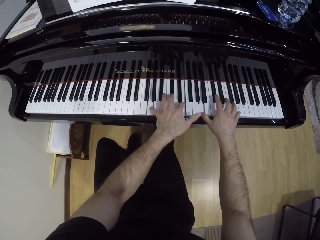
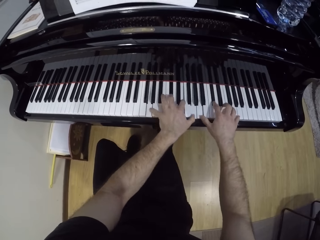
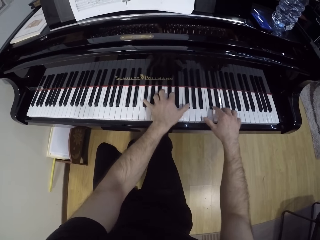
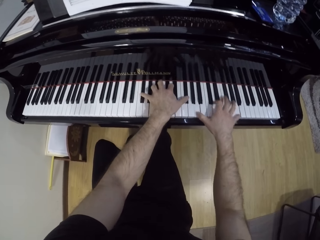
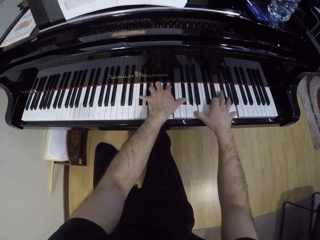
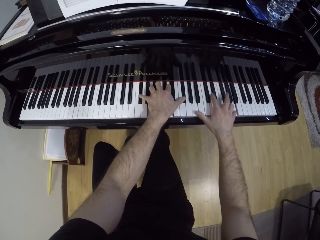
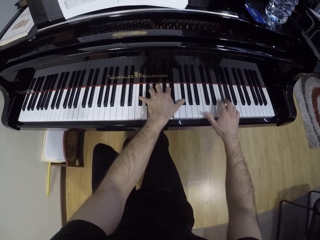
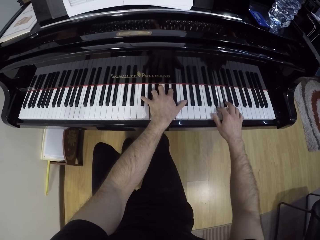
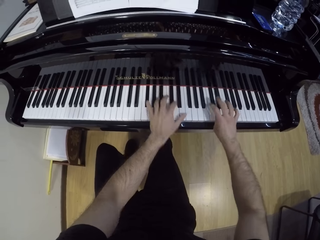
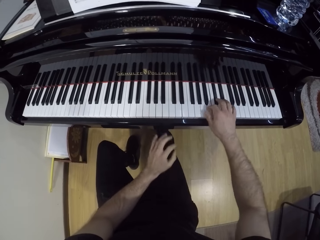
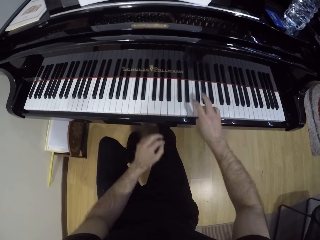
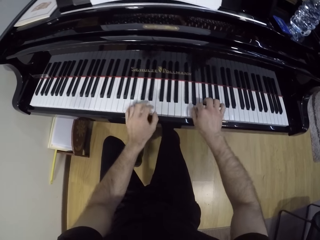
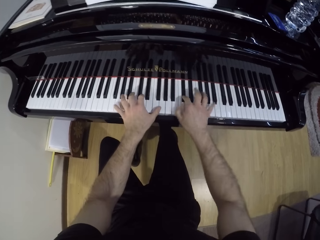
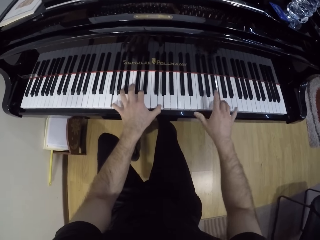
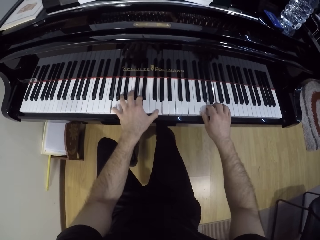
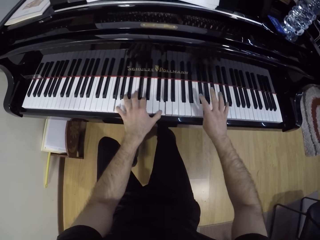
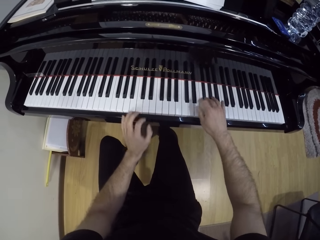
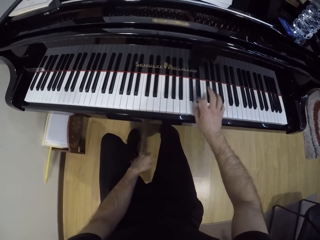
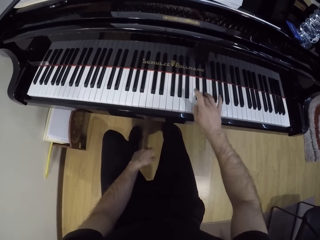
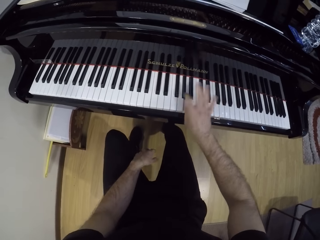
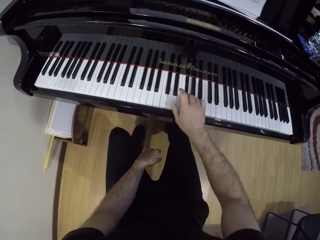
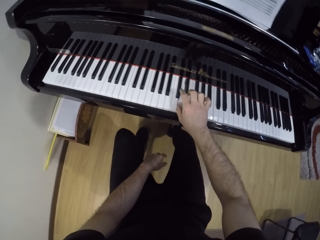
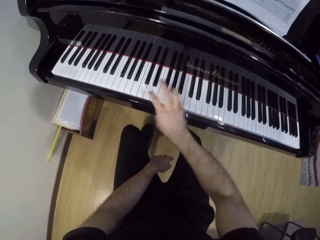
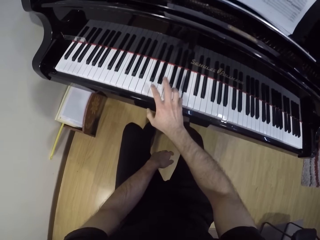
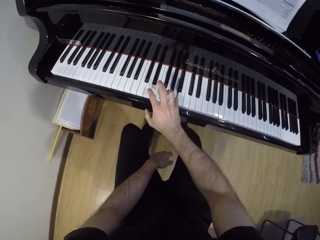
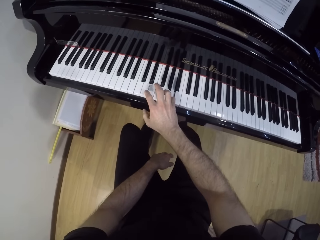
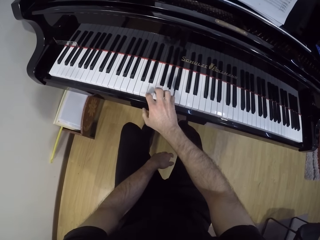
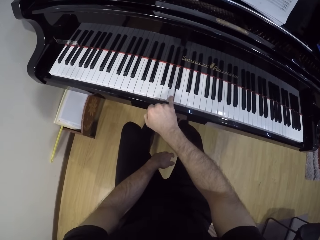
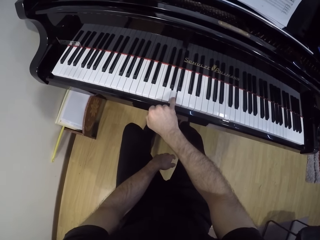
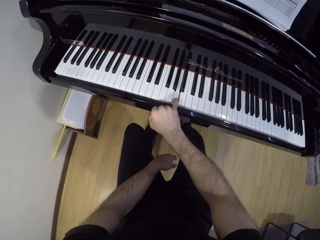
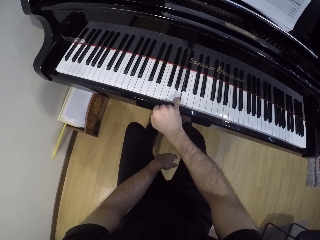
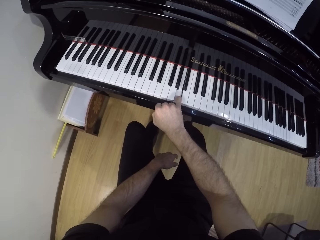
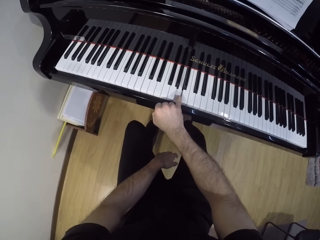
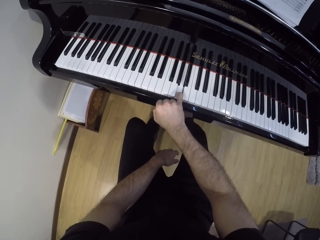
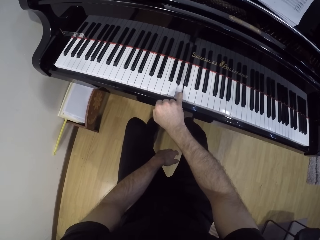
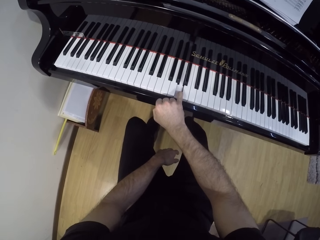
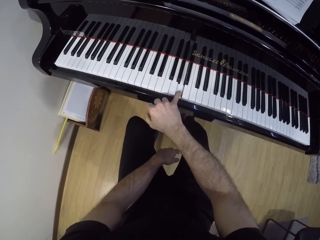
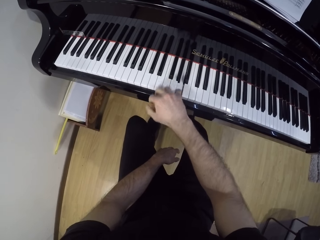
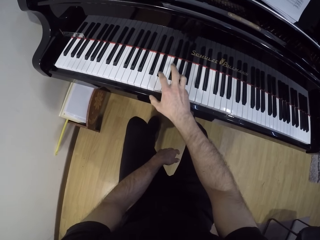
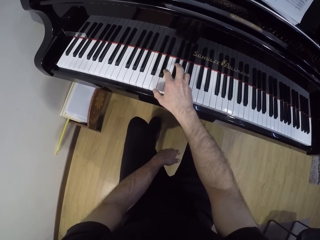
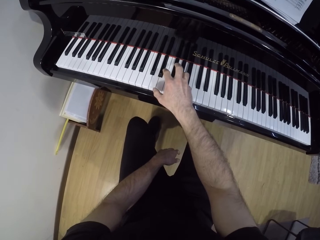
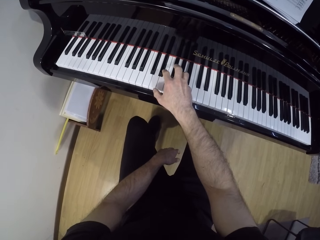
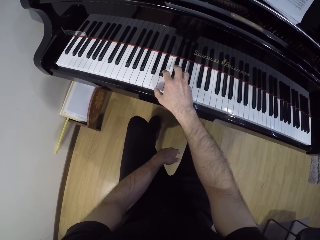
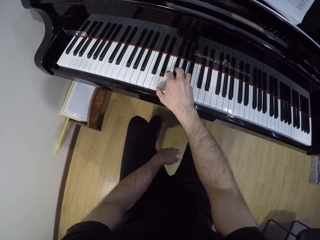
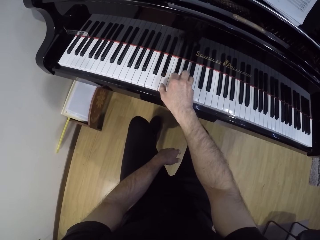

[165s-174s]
The camera wearer plays the piano with his right hand. He plays the piano with both hands. He plays the piano with his right hand.

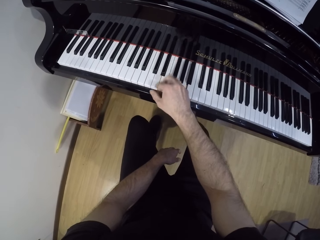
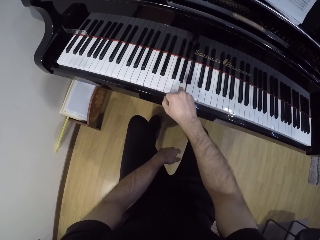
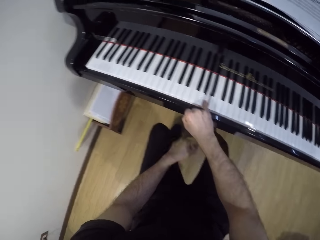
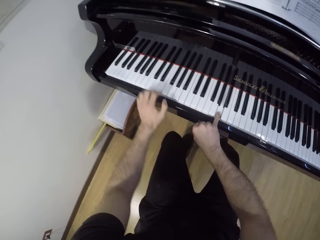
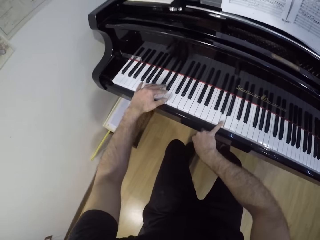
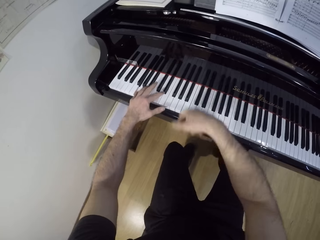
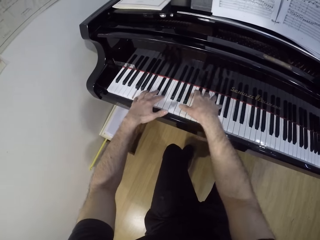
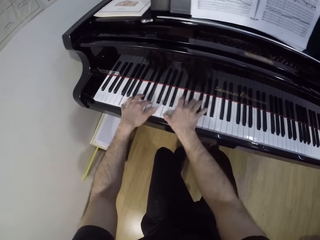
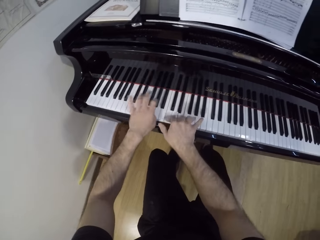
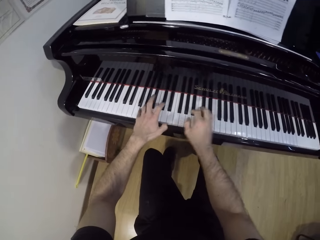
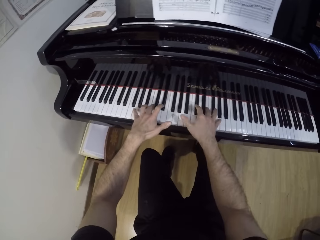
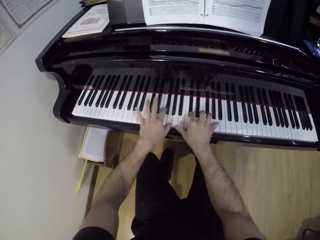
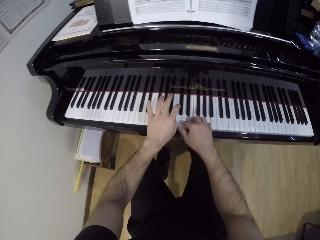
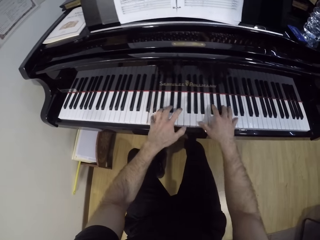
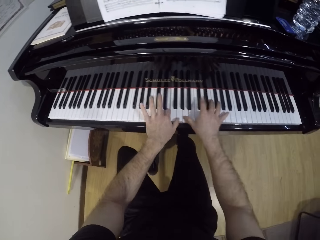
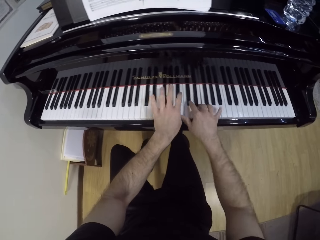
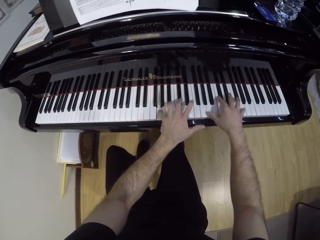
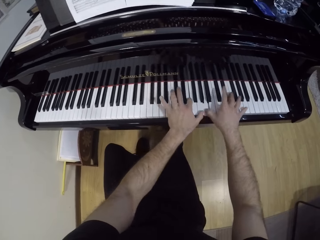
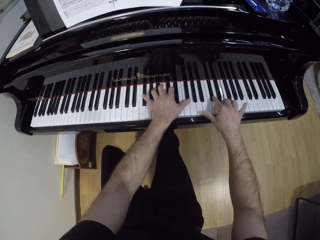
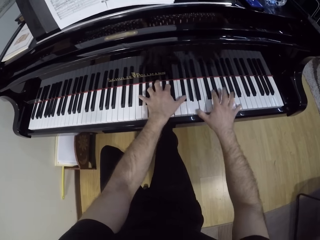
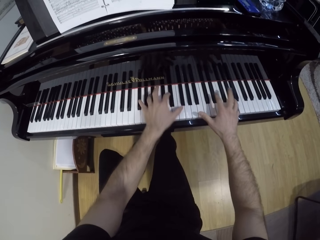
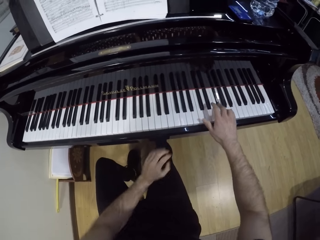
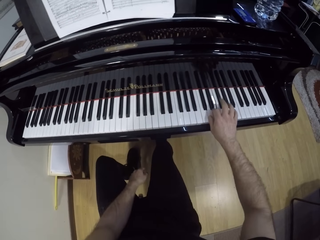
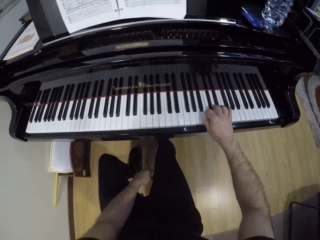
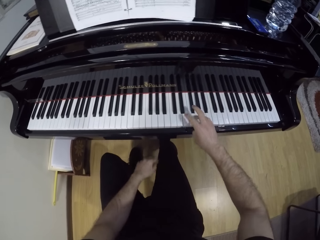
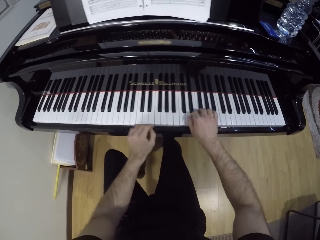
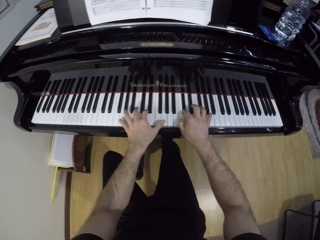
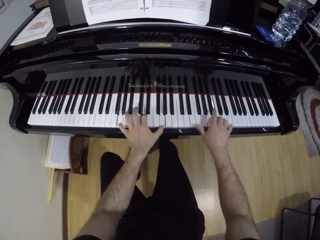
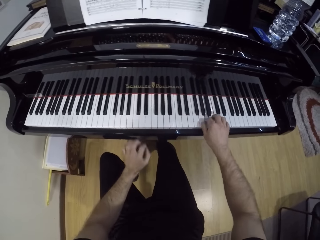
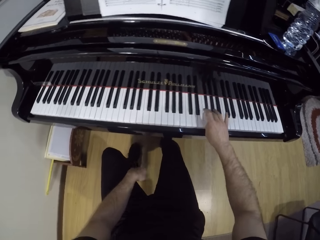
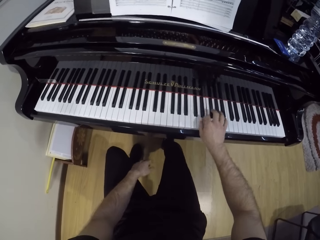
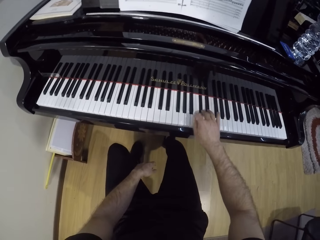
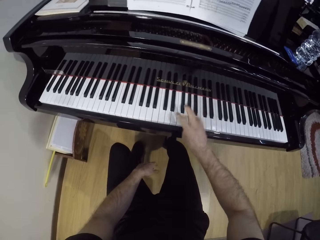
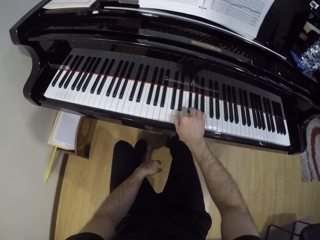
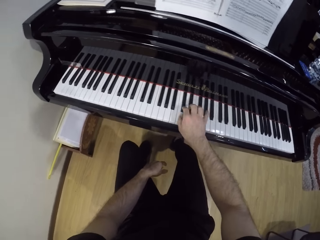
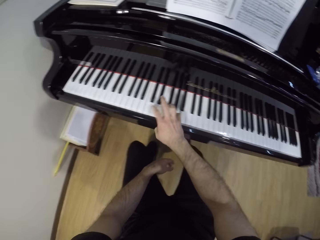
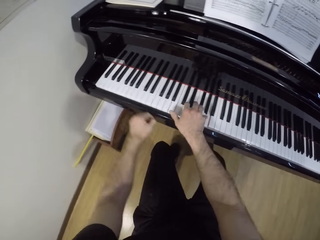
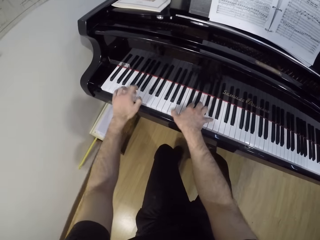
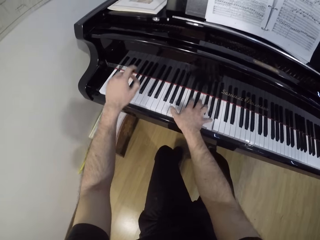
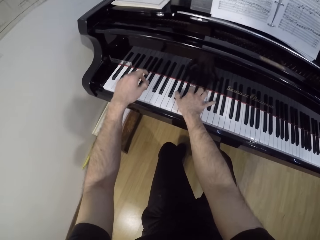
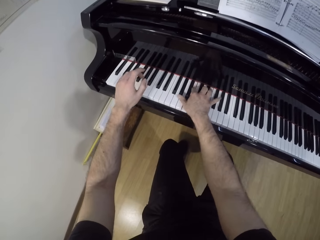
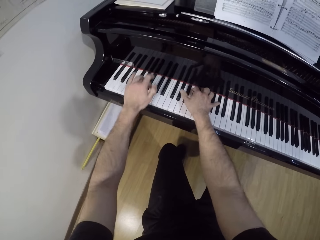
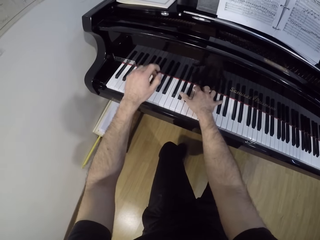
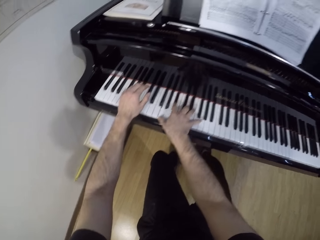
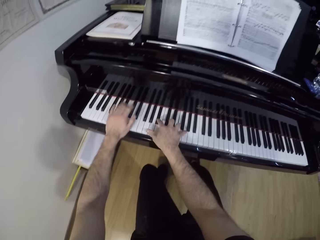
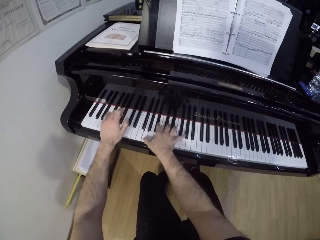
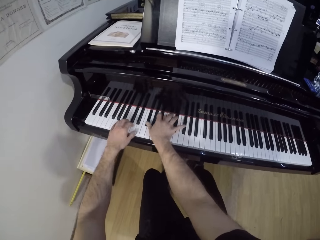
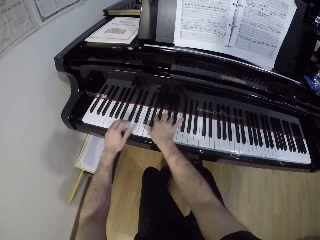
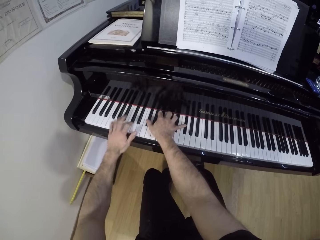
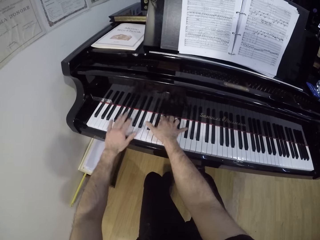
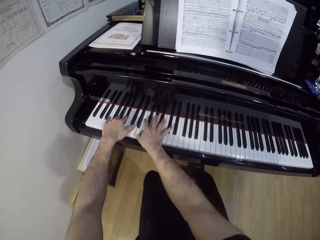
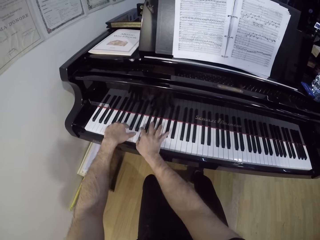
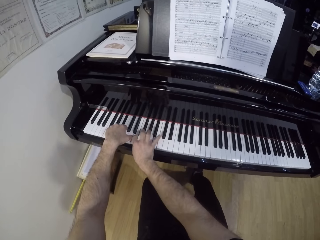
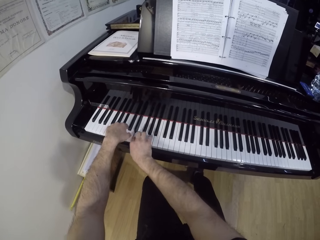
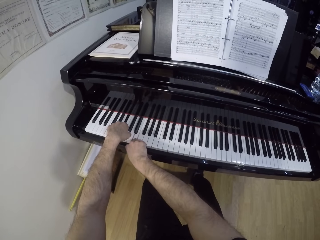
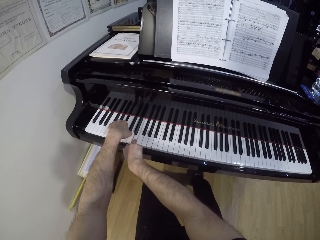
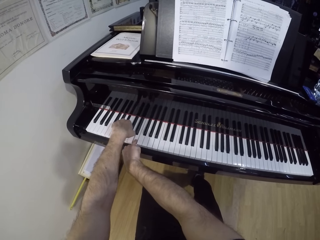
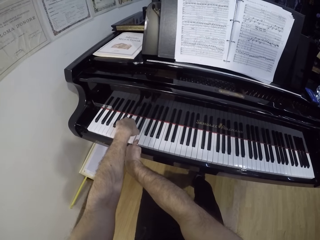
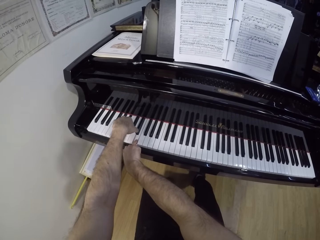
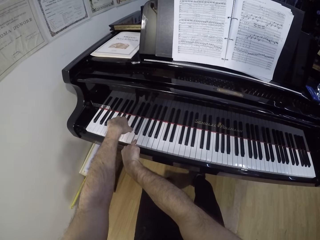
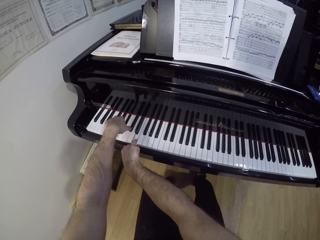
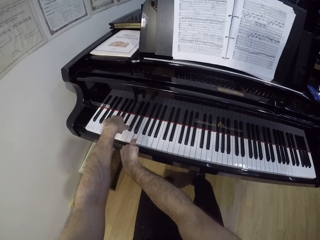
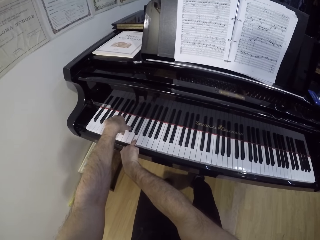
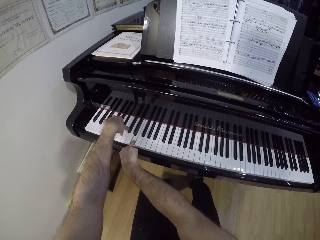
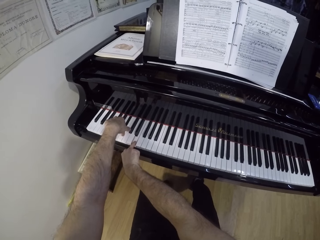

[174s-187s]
The camera wearer plays the piano with both hands. He plays the piano with his right hand. He plays the piano with both hands. He plays the piano with his right hand. He plays the piano with both hands.
